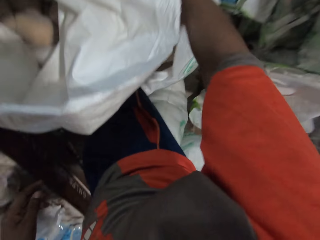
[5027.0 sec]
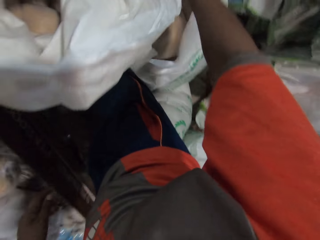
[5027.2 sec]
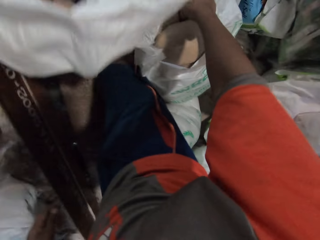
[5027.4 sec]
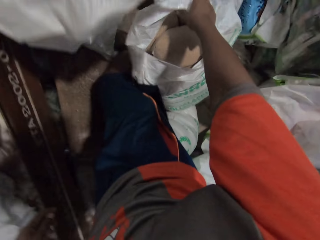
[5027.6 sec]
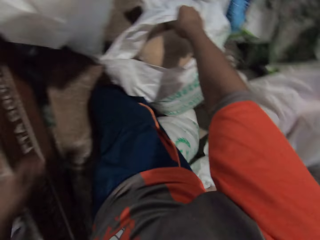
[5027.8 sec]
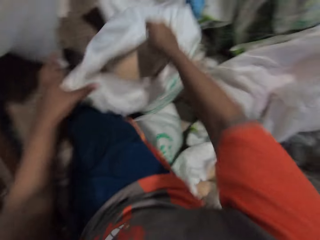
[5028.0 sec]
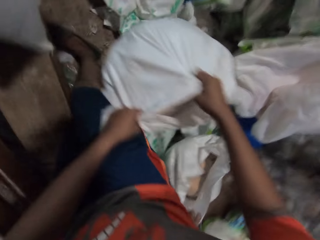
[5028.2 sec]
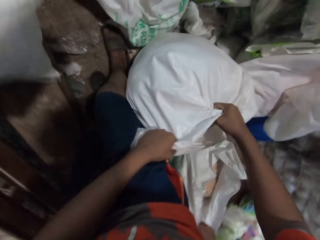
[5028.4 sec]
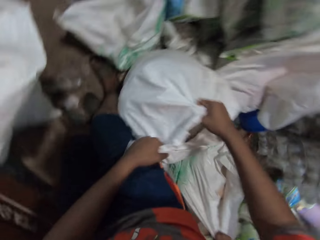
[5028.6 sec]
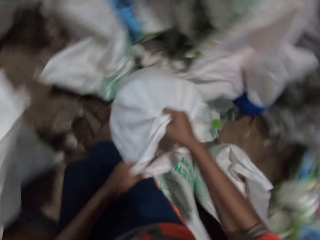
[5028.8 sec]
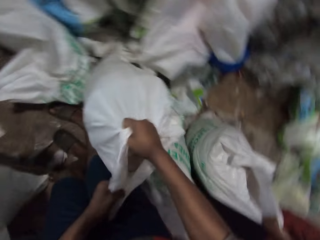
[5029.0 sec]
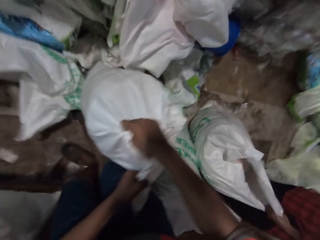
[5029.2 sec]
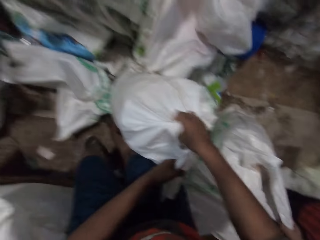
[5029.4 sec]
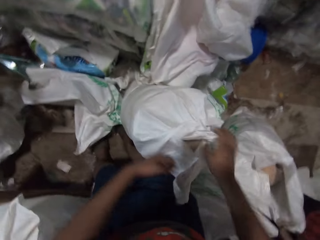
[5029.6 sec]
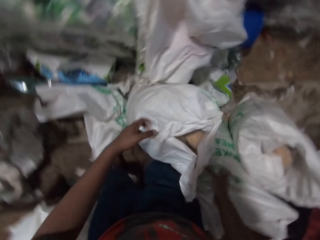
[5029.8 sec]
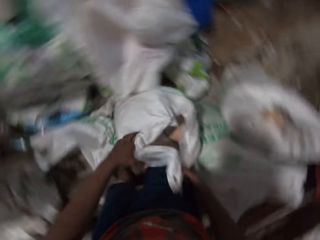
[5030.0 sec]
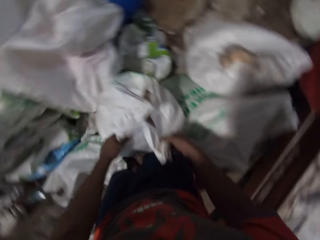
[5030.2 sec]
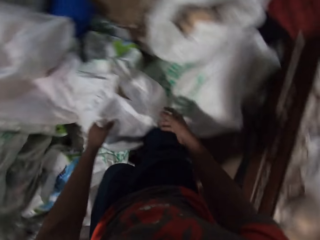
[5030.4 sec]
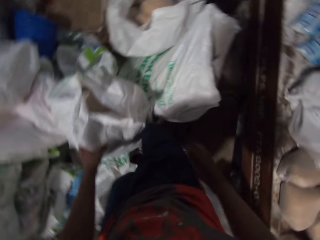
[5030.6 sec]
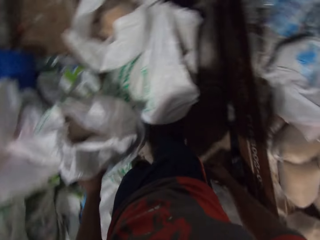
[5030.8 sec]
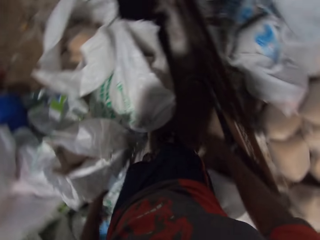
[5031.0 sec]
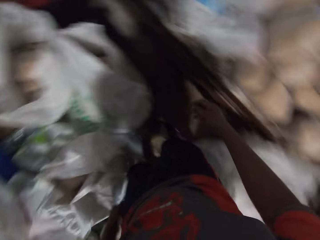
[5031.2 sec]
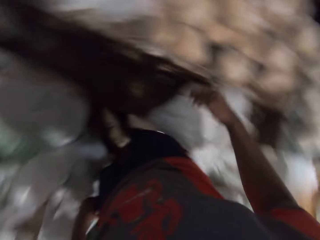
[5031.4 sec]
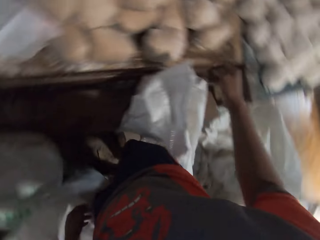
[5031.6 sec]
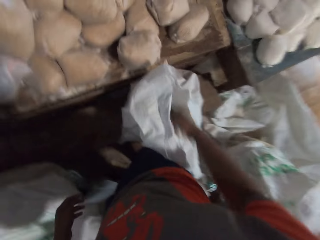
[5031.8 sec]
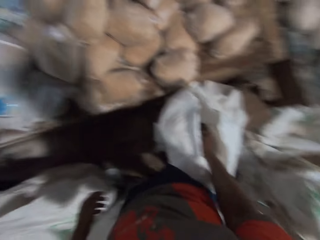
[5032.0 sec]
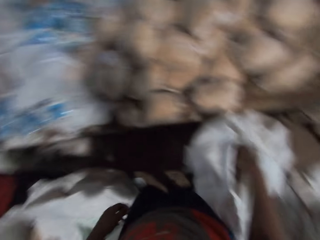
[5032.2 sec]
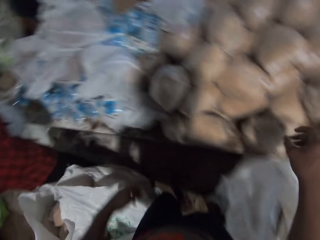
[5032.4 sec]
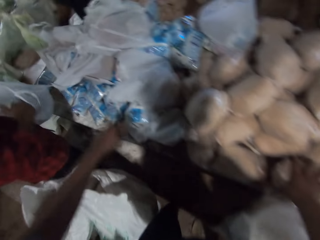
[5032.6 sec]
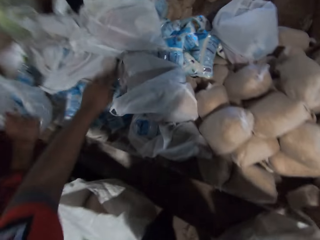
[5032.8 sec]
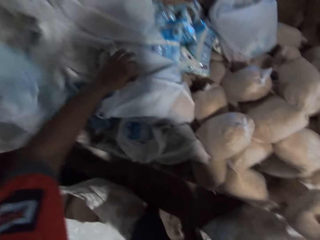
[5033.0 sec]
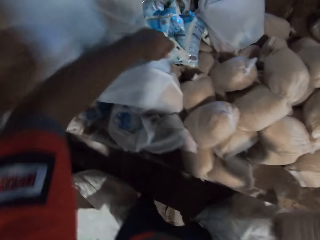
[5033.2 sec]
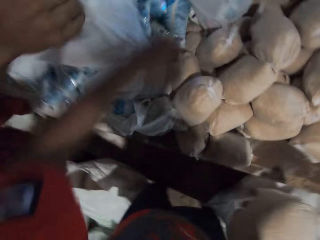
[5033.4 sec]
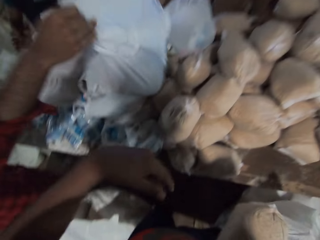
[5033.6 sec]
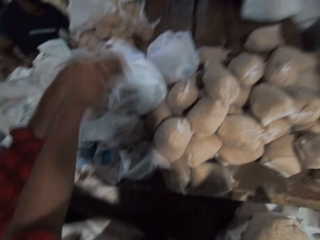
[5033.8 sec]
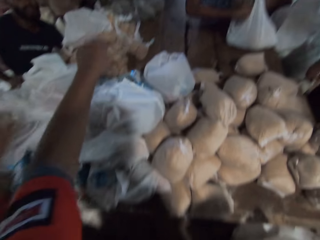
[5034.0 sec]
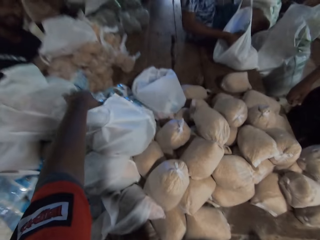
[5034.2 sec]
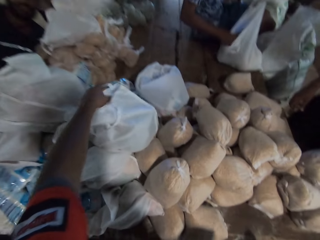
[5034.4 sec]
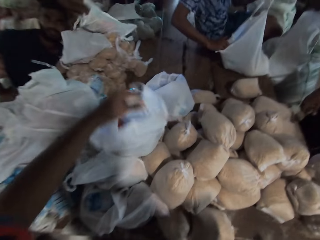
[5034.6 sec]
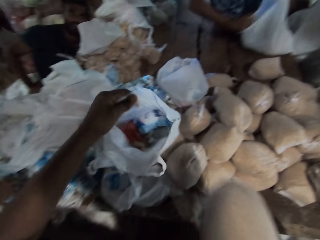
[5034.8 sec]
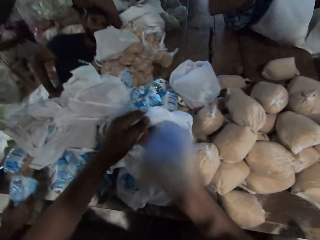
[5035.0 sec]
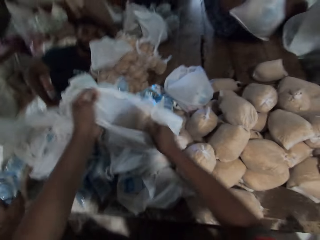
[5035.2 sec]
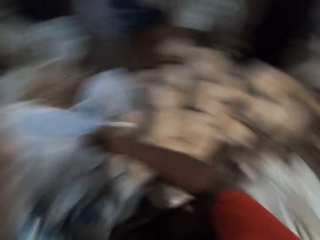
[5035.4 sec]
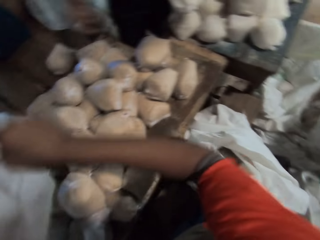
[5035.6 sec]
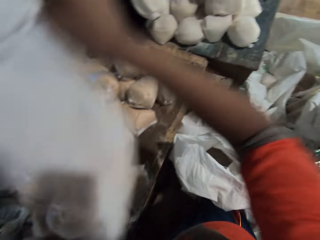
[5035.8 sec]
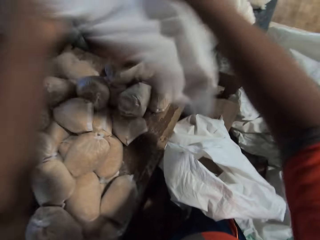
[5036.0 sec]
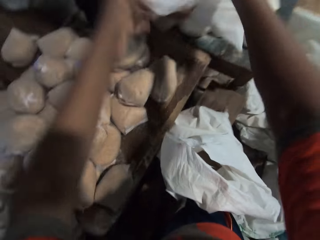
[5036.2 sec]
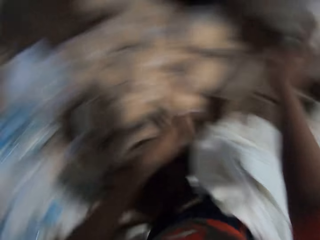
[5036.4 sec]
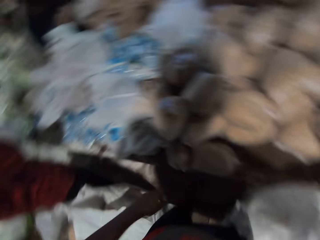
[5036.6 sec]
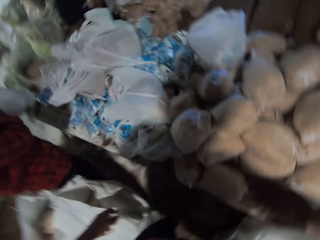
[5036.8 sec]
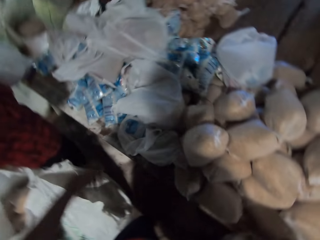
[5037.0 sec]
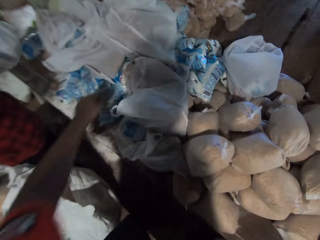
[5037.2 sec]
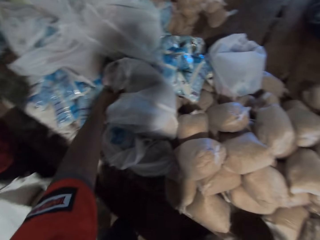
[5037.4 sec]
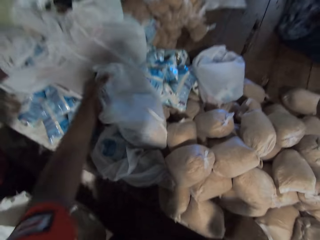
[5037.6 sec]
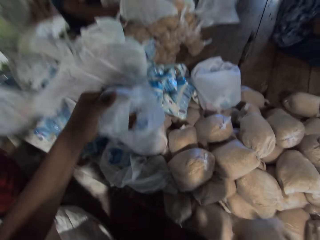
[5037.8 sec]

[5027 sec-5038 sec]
The camera wearer searches around the sack bag. He repositions the sack on the ground with both hands. He pulls a bag of sack. He looks around the place. He picks a pack of broken wheat from the table with his right hand. A man drops a filled plastic bag on the table with his right hand. Another man puts a pack of broken millet in his right hand into the filled plastic bag in his left hand. The camera wearer picks the filled plastic bag or paper bag from the table with both hands. He puts the pack of broken wheat in his right hand into the filled plastic bag in his left hand. He drops the filled plastic bag on the table with his right hand.

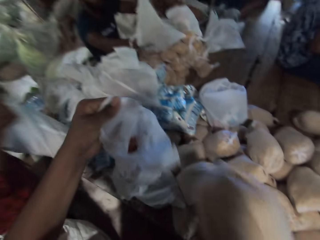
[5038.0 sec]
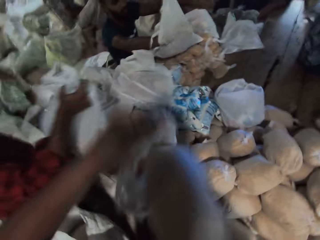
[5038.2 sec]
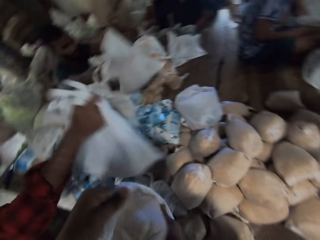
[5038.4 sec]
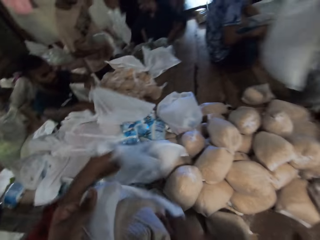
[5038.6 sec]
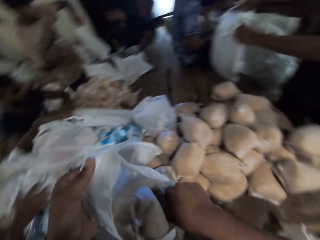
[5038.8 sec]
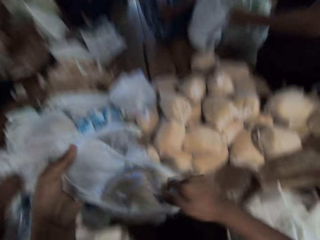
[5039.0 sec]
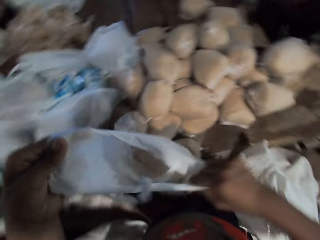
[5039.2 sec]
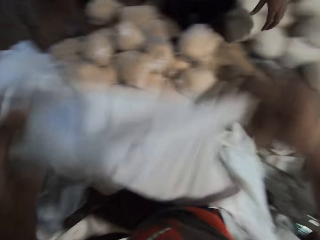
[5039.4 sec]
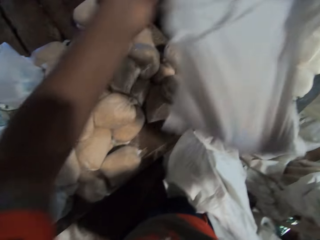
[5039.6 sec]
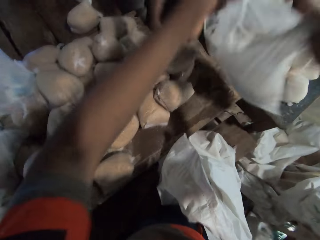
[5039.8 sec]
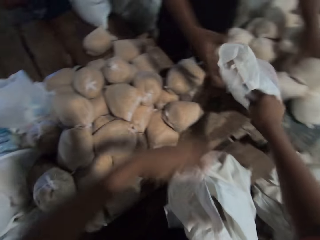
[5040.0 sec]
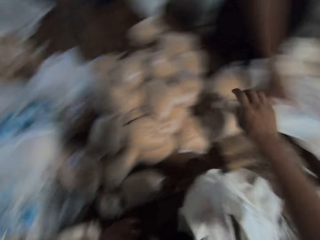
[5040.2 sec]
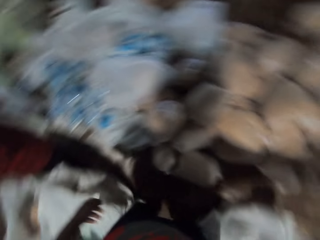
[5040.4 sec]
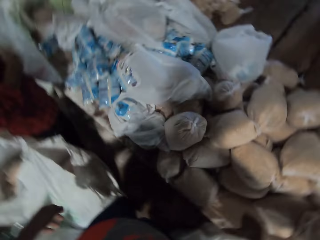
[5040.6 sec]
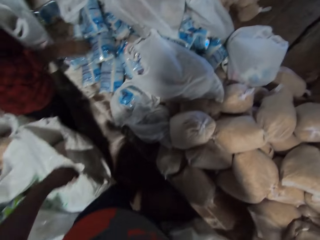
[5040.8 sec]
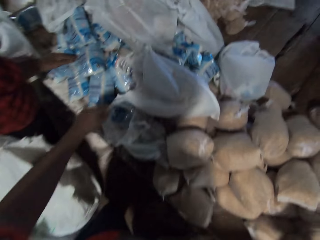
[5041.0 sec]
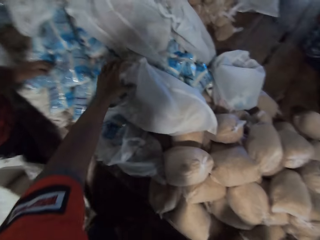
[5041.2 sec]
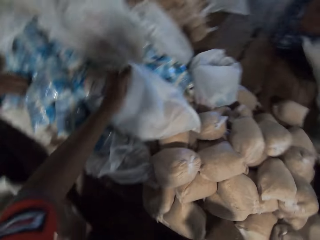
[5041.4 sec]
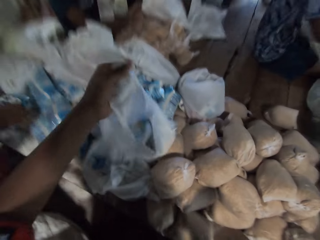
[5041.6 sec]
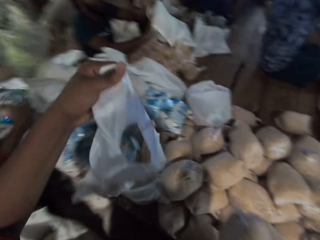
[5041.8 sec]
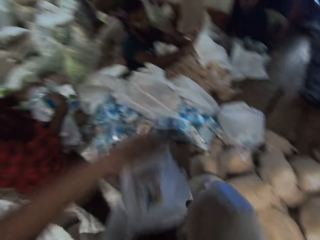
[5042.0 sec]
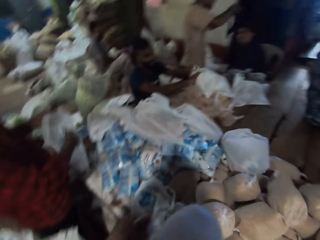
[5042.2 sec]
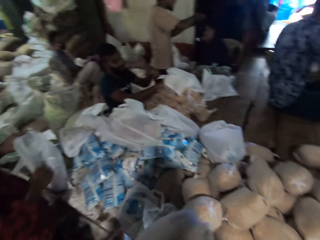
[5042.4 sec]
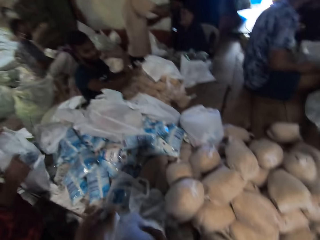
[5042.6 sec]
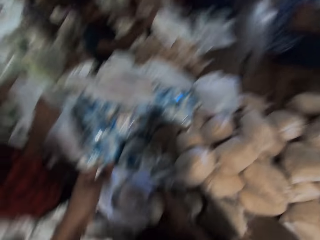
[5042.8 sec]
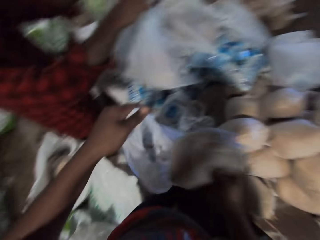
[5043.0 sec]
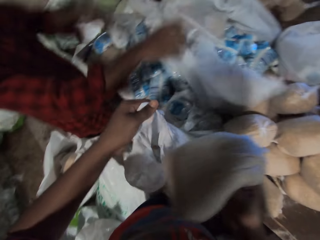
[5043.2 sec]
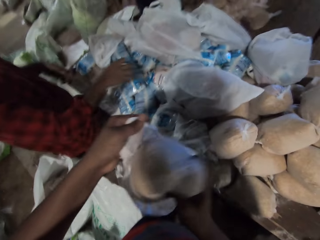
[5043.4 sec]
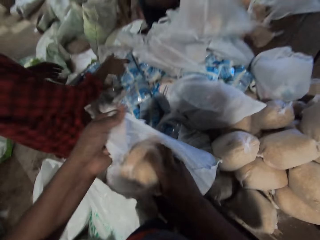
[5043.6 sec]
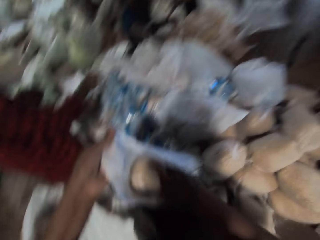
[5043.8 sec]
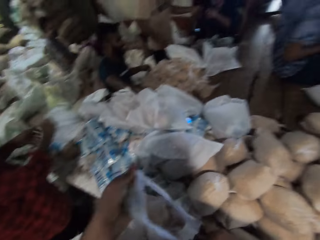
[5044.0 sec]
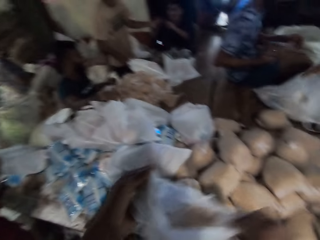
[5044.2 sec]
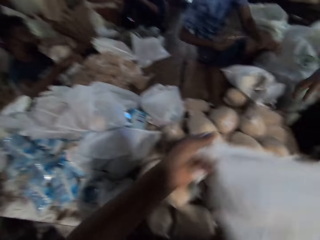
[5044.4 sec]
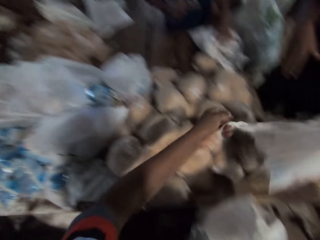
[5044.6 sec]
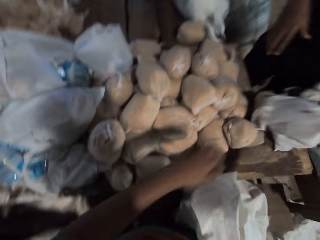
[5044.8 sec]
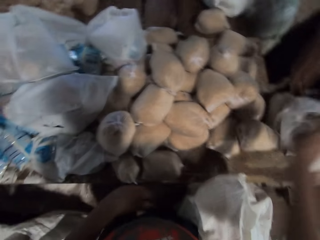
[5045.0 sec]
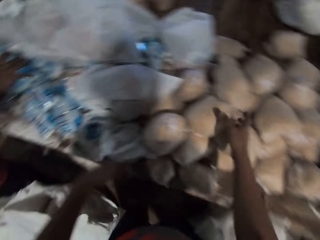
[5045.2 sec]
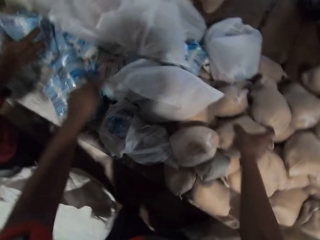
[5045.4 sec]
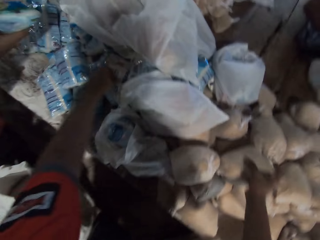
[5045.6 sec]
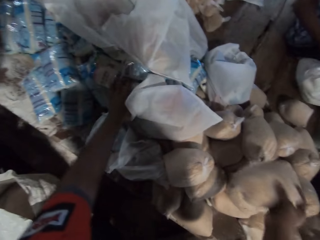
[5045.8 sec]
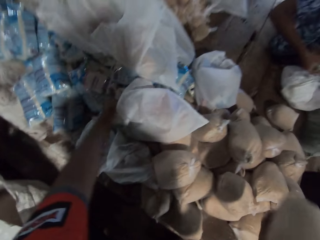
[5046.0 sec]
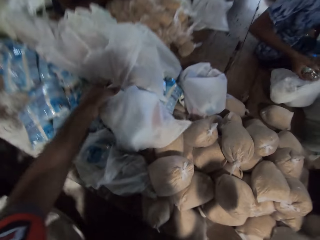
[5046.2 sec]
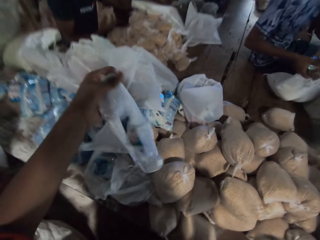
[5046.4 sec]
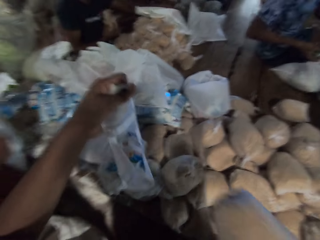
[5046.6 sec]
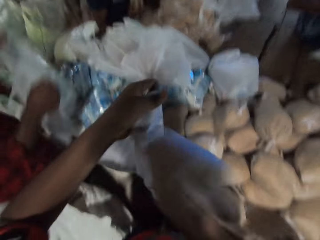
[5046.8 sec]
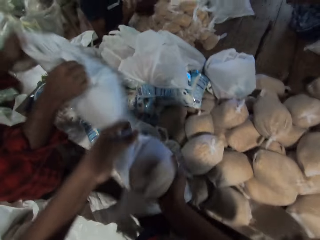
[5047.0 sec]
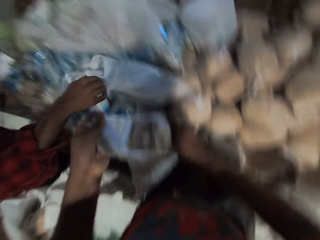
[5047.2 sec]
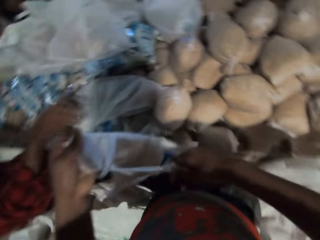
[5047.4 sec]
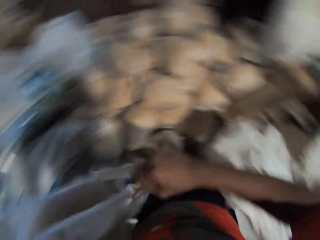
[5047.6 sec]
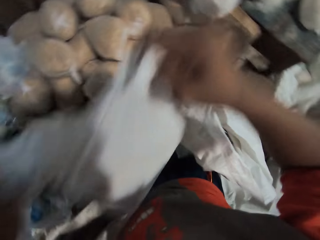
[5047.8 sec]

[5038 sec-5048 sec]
The camera wearer picks a filled plastic bag or paper bag from the table with his left hand. He puts a pack of broken wheat in his right hand into the filled plastic bag in his left hand. A man drops the filled plastic bag in his right hand on the table. Another man drops the filled plastic bag on the table with his right hand. A third man drops the filled plastic bag on the table with both hands. The camera wearer drops the filled plastic bag on the table with his right hand. The first man picks a pack of salt from the table with his right hand. The camera wearer picks the filled plastic bag from the table with his left hand. A fourth man picks the filled plastic bag from the table with both hands. The first man puts the pack of salt in his right hand into the filled plastic bag in his left hand. A fifth man holds the camera with both hands. The first man drops the filled plastic bag in his right hand on the table. The camera wearer puts the pack of broken wheat in his right hand into the filled plastic bag in his left hand. The second man drops the filled plastic bag on the table with his right hand. The fifth man passes the camera to a sixth man with his left hand. The camera wearer drops the filled plastic bag on the table with his right hand. The first man picks the pack of salt from the table with his right hand. The camera wearer picks the pack of broken wheat from the table with his right hand. He picks the filled plastic bag from the table with his left hand. The fourth man puts a pack of broken millet in his right hand into the filled plastic bag on the table. The camera wearer puts the pack of broken wheat in his right hand into the filled plastic bag in his left hand. The first man drops the filled plastic bag in his right hand on the table.
